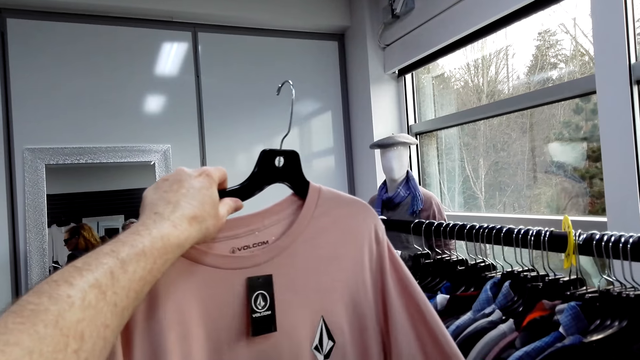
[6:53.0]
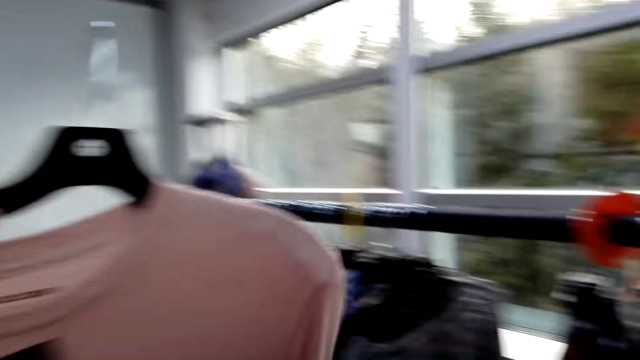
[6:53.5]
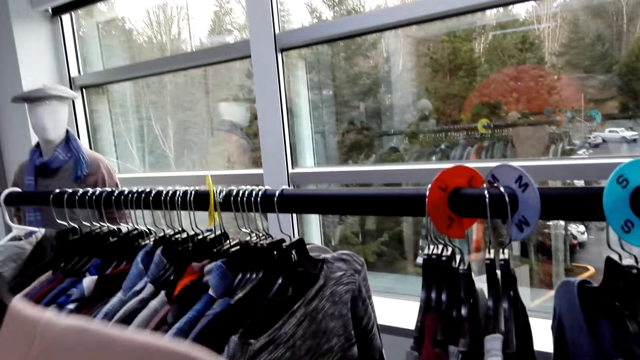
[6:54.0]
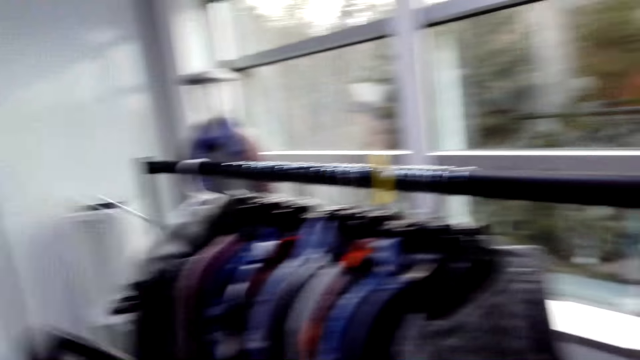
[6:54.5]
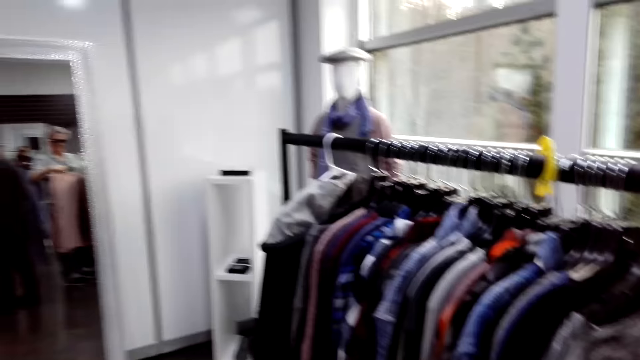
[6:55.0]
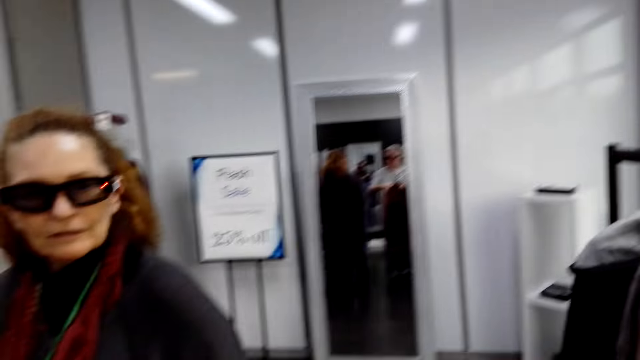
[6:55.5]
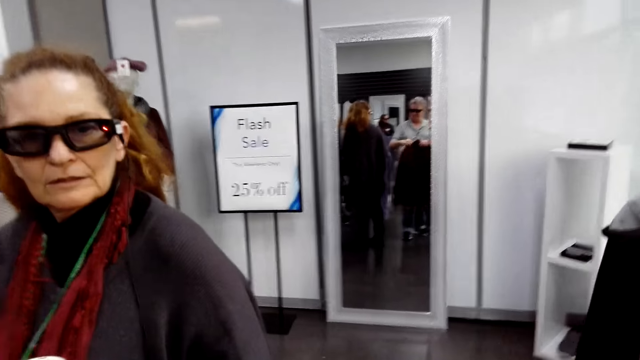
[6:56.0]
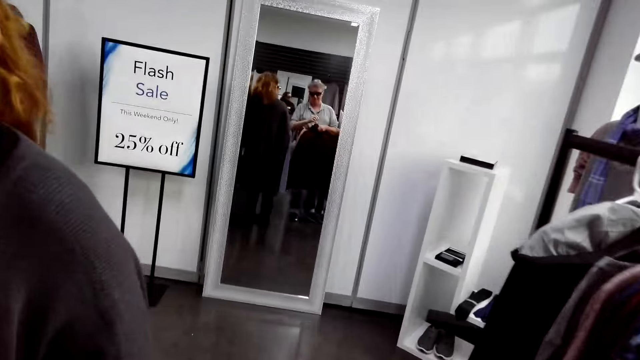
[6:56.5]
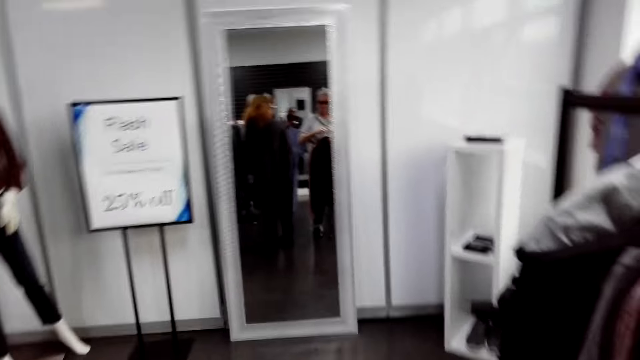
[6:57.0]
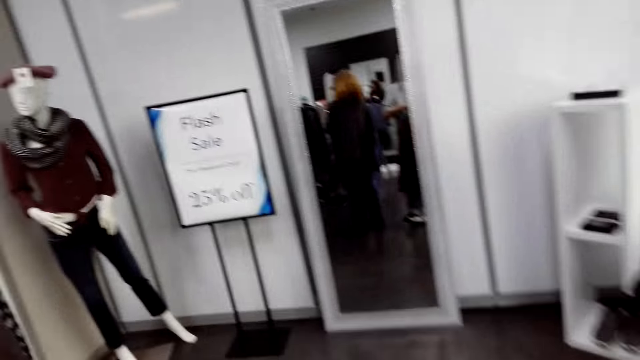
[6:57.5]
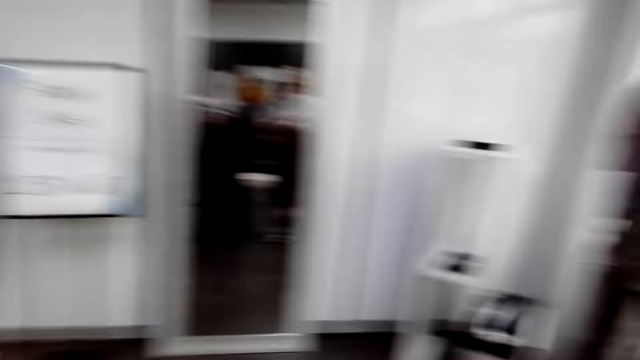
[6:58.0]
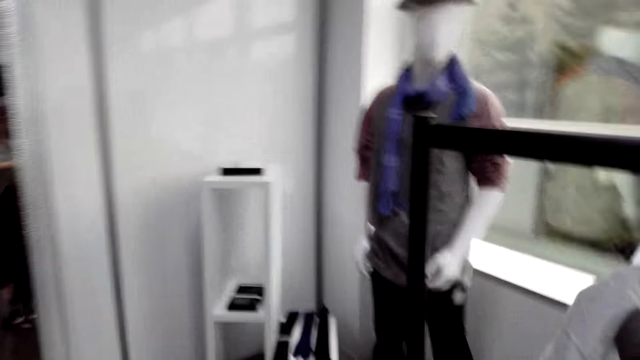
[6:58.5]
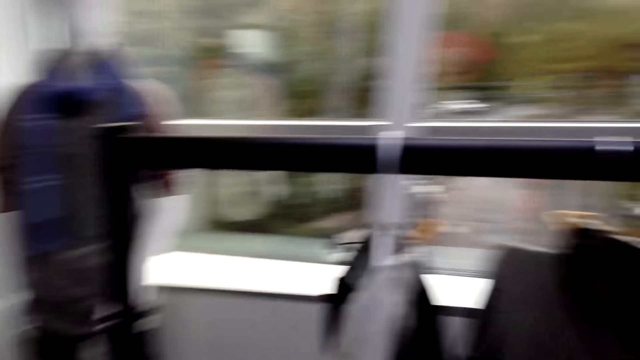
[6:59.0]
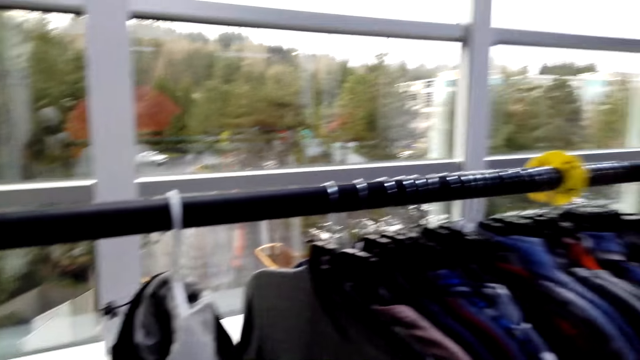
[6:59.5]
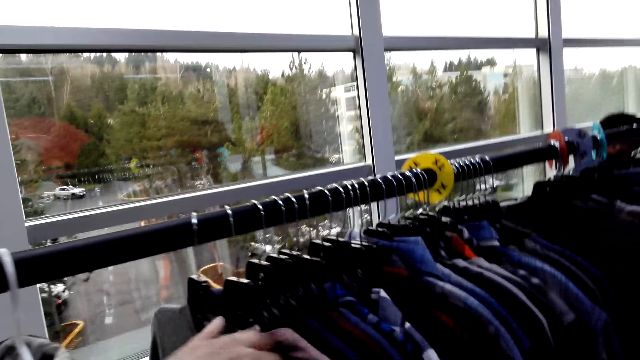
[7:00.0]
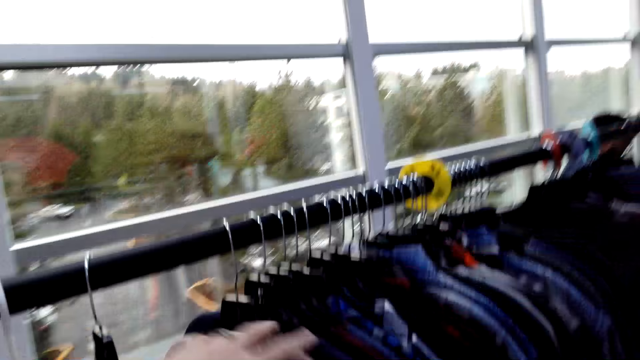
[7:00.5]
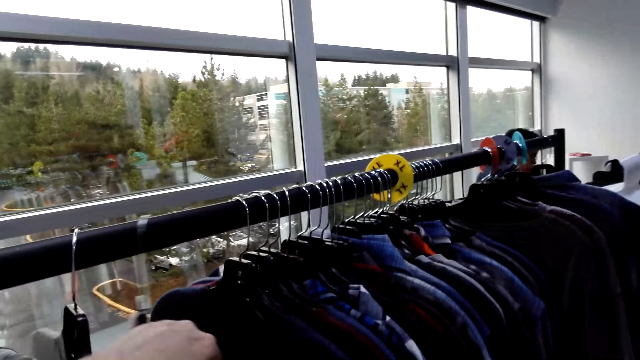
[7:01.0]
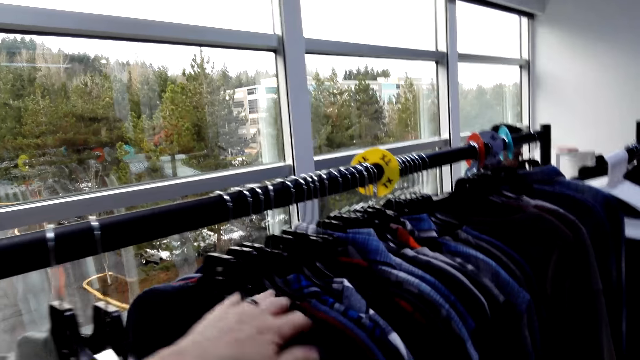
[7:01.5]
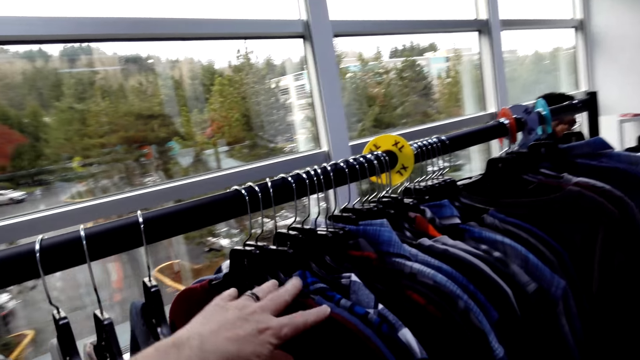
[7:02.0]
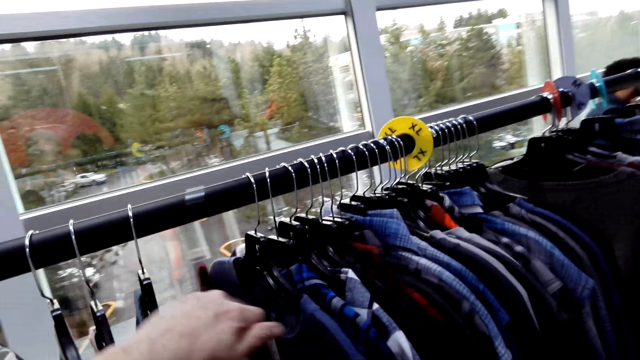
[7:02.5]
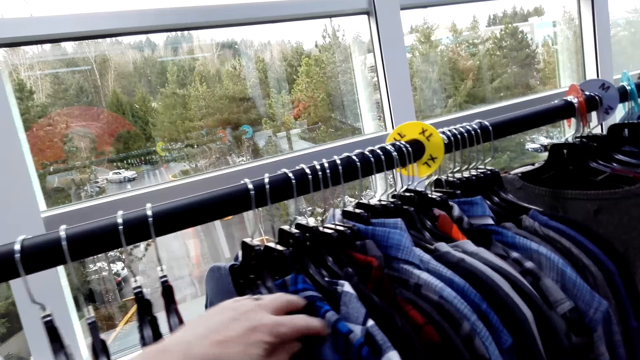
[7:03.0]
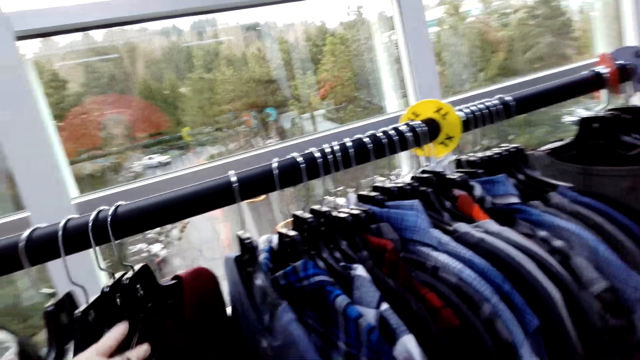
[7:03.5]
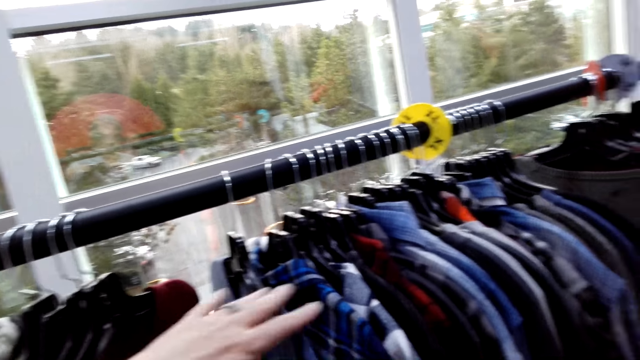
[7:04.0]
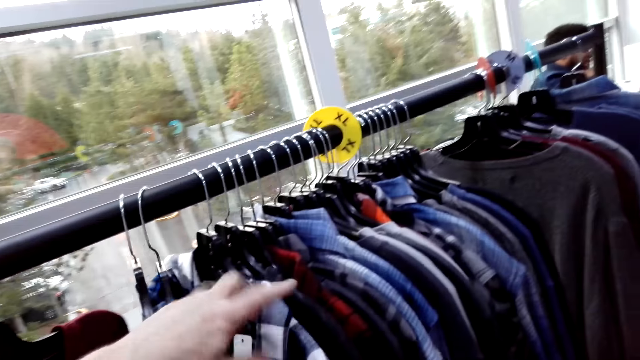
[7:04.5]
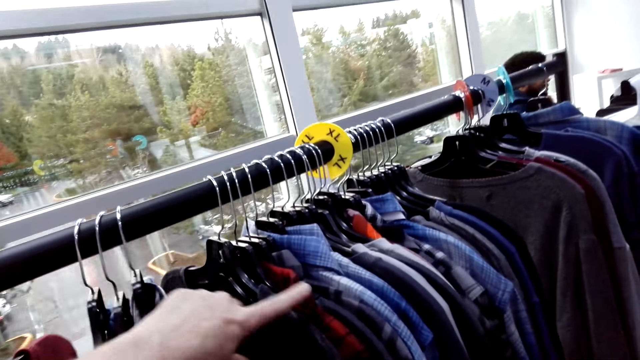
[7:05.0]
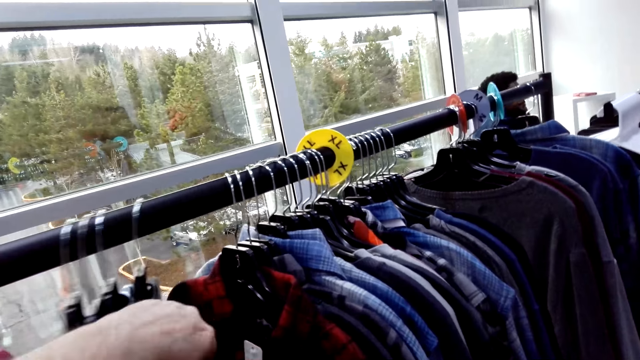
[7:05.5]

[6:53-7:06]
The camera wearer turns around. A man looks at the camera wearer. The camera wearer looks around. They turn around. They walk around. They hold the cloths on the hanger. They move the cloths aside. They adjust the cloths on the hanger bar.

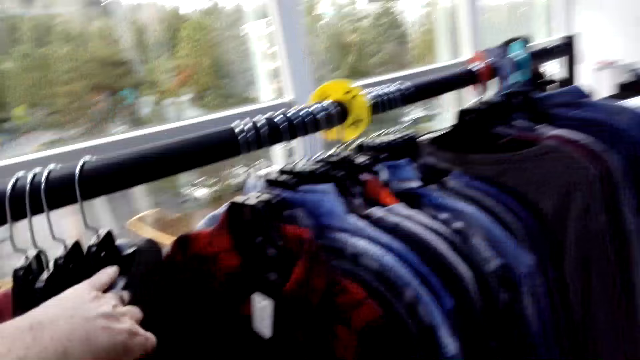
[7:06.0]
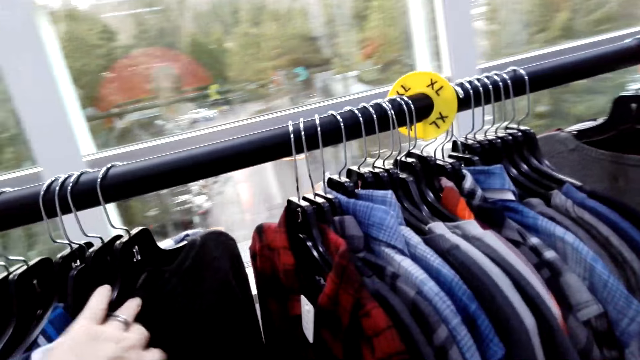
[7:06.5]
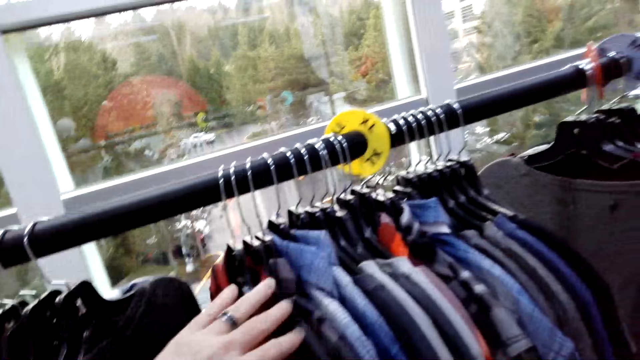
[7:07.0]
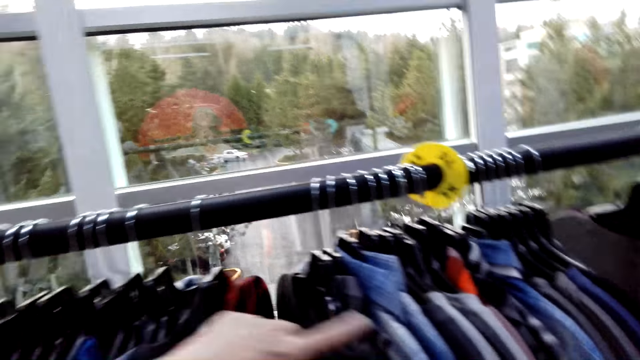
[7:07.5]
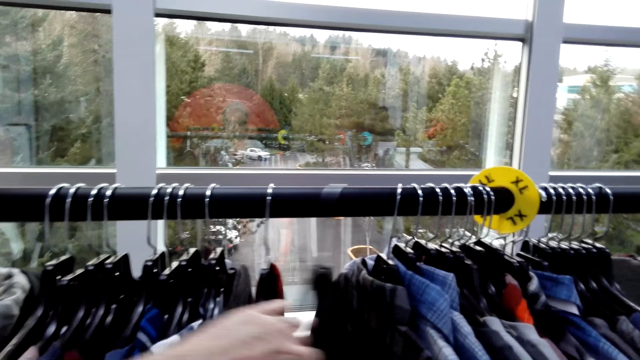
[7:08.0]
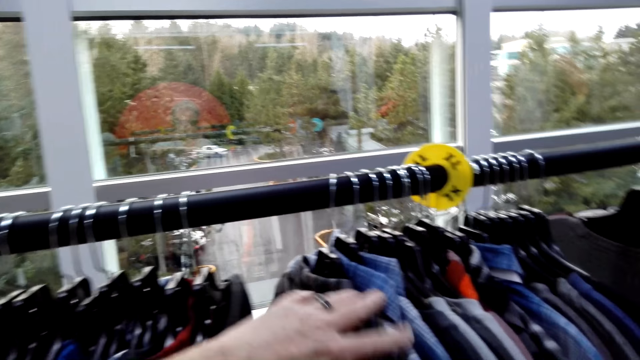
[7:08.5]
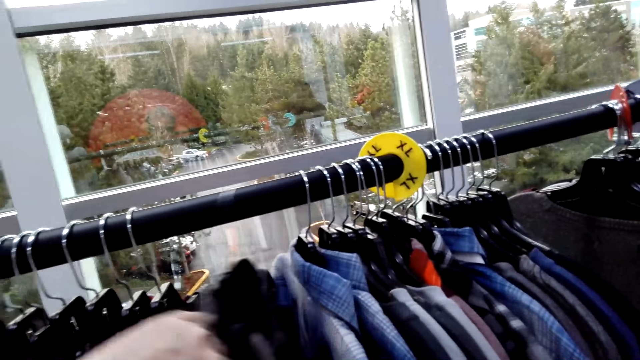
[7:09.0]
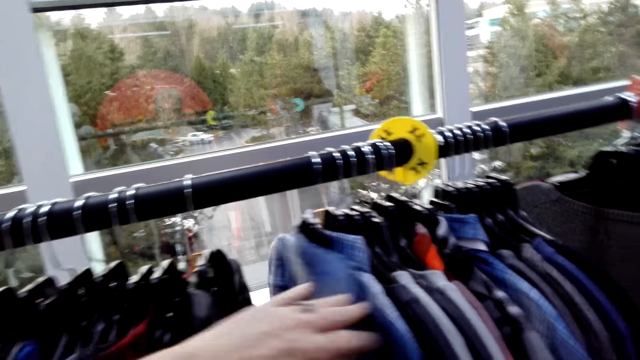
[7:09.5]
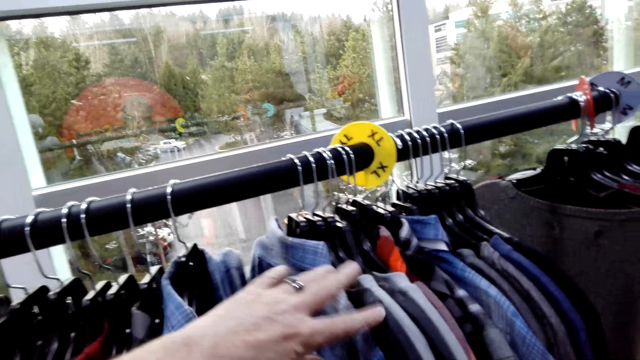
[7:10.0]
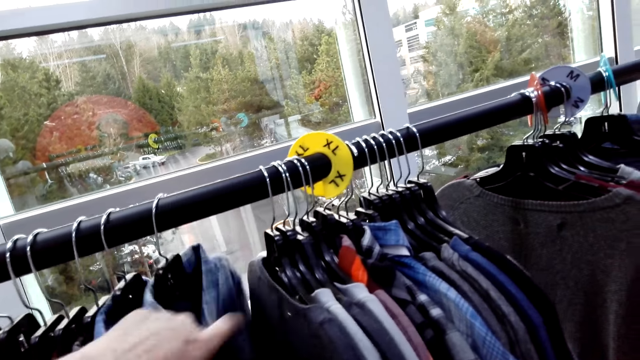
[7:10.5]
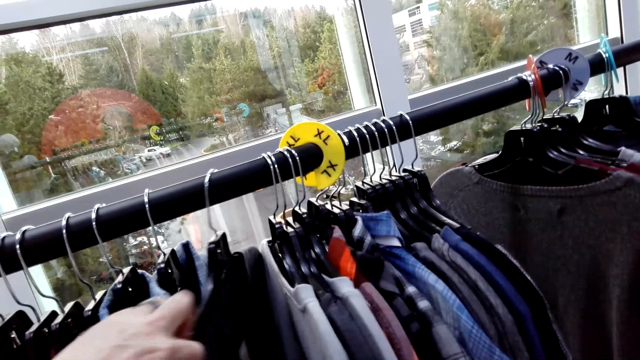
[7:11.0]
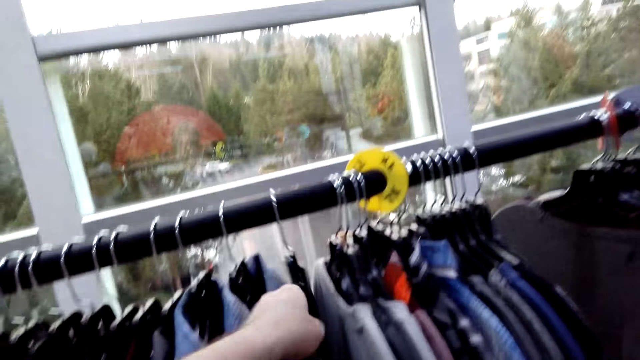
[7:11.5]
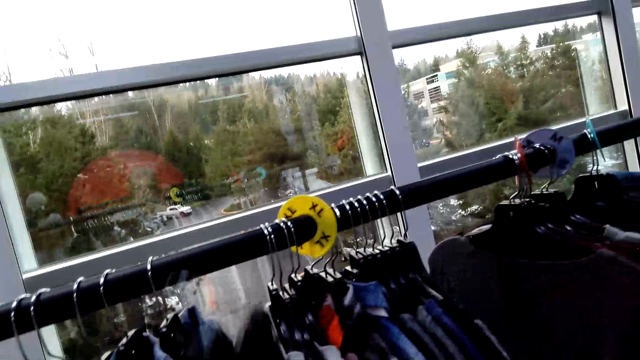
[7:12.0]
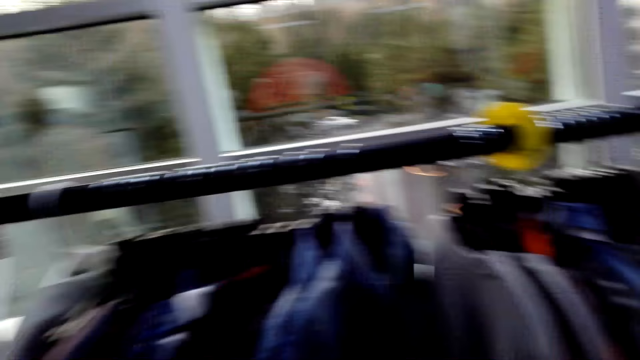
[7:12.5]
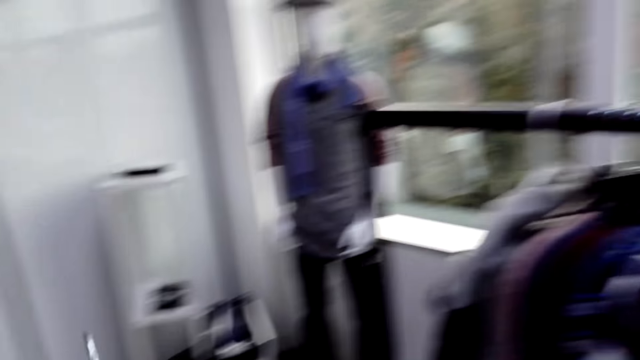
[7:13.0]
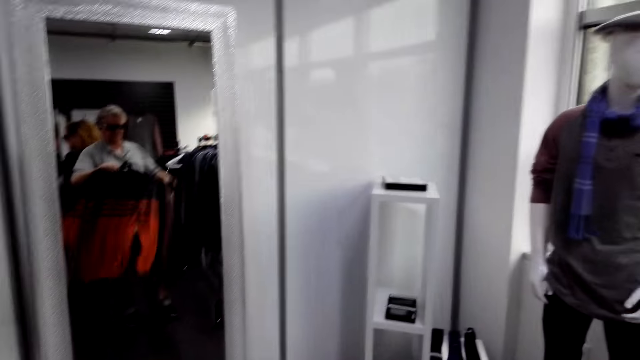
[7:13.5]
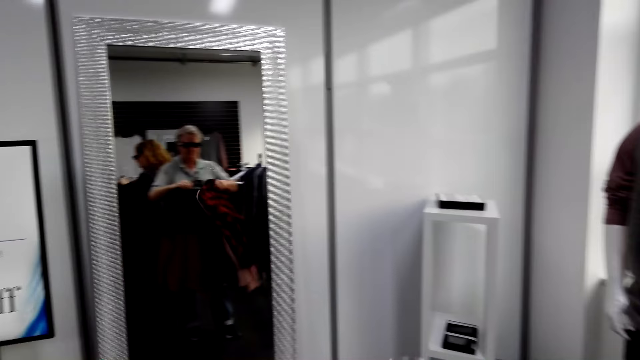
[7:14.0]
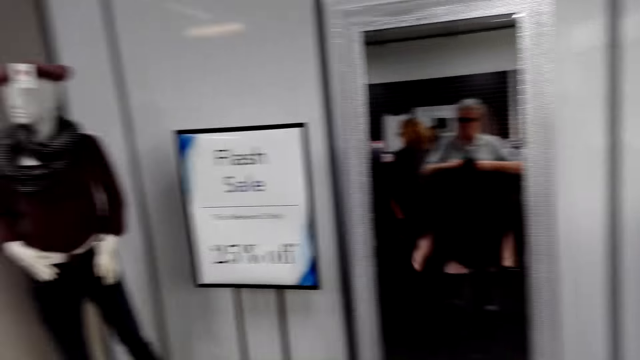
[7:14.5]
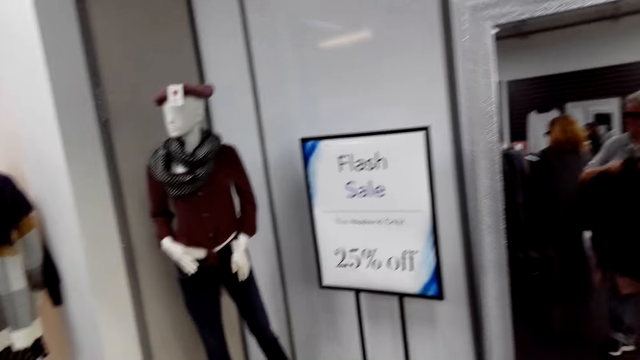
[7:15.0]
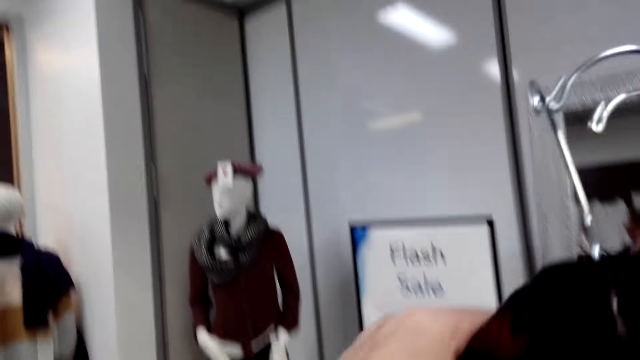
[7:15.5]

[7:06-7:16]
The camera wearer takes the cloth from the hanger. They turn around. They walk around.
